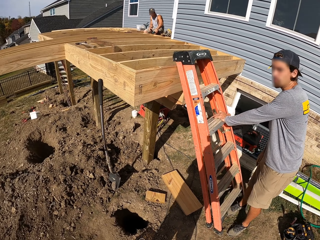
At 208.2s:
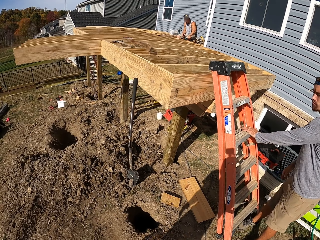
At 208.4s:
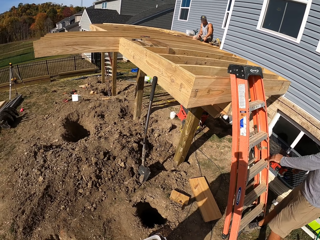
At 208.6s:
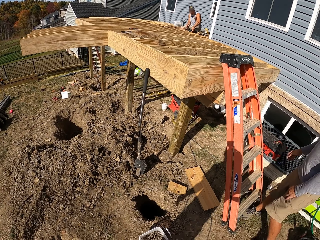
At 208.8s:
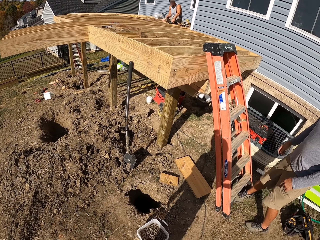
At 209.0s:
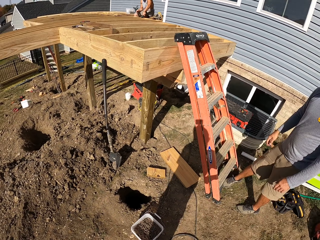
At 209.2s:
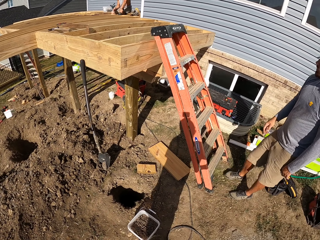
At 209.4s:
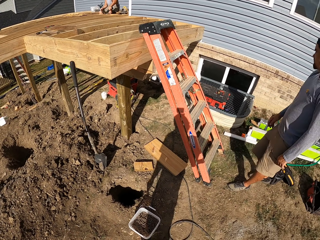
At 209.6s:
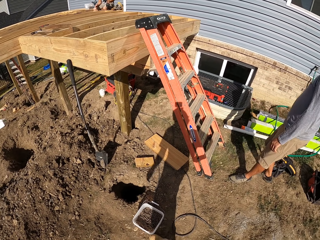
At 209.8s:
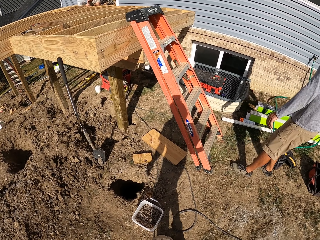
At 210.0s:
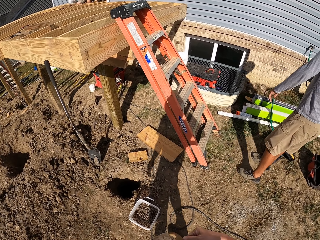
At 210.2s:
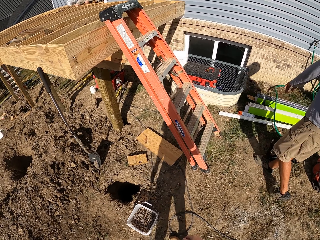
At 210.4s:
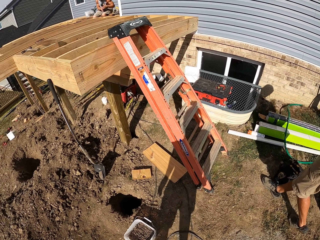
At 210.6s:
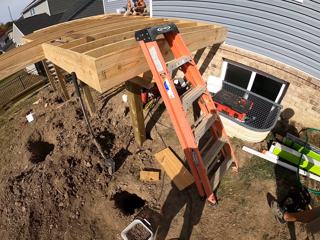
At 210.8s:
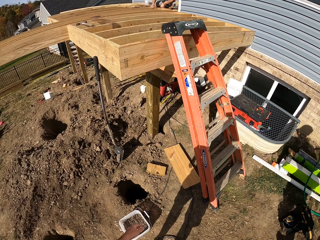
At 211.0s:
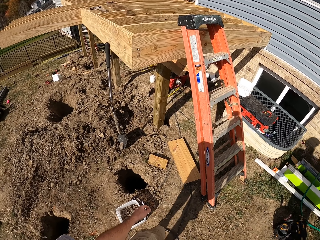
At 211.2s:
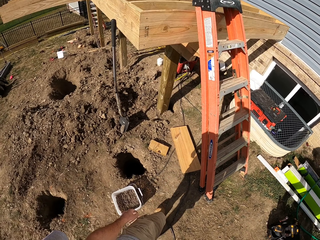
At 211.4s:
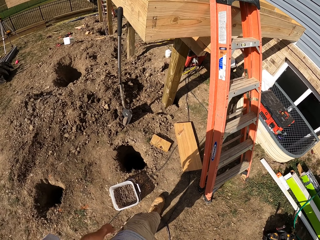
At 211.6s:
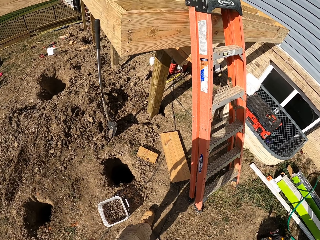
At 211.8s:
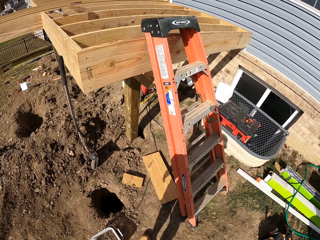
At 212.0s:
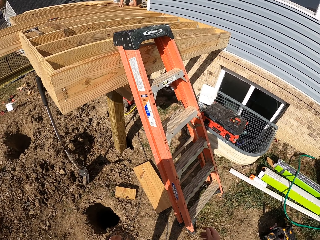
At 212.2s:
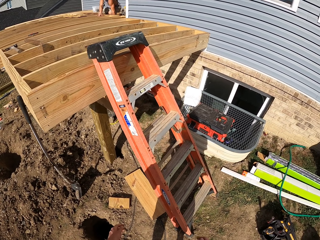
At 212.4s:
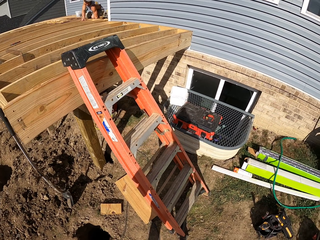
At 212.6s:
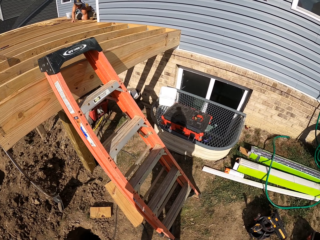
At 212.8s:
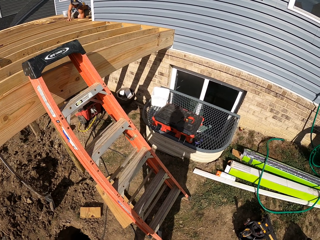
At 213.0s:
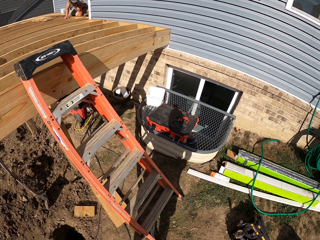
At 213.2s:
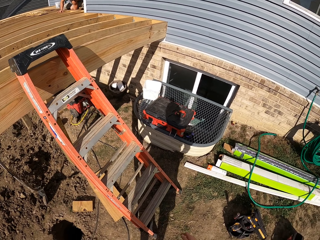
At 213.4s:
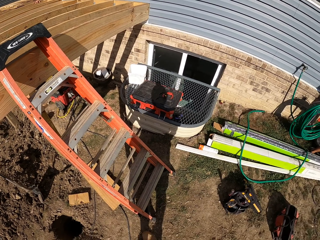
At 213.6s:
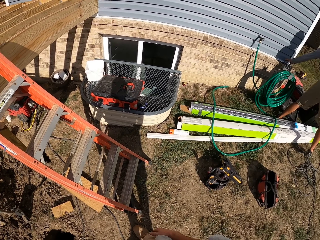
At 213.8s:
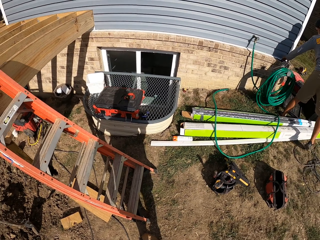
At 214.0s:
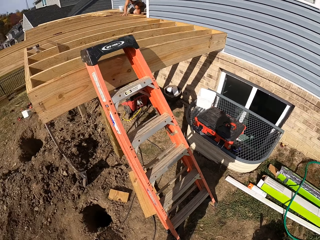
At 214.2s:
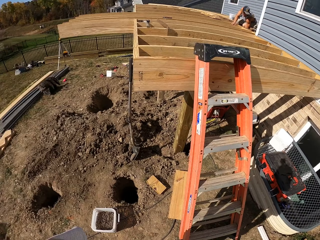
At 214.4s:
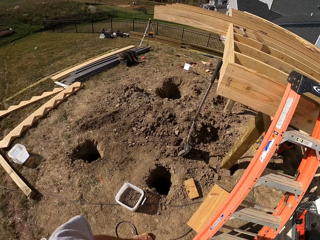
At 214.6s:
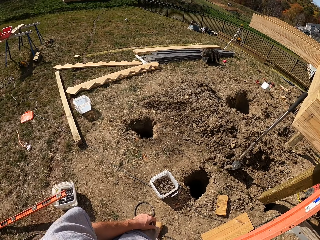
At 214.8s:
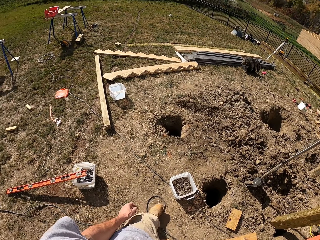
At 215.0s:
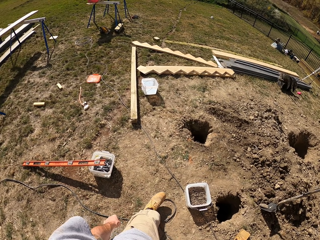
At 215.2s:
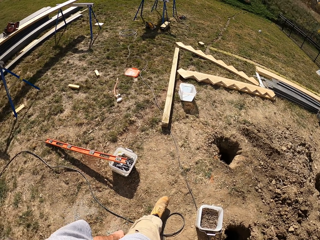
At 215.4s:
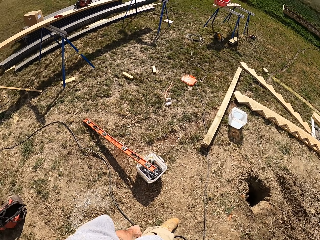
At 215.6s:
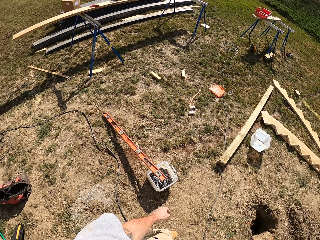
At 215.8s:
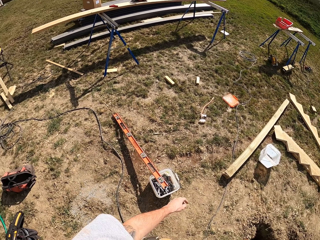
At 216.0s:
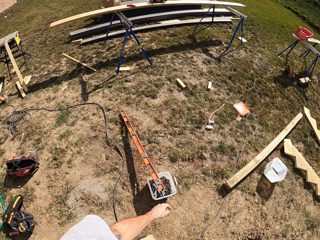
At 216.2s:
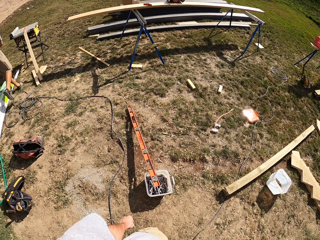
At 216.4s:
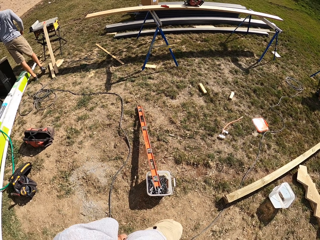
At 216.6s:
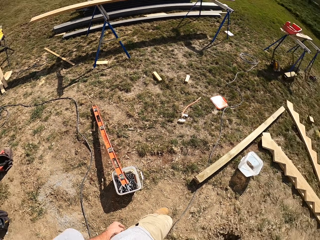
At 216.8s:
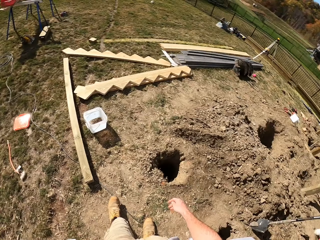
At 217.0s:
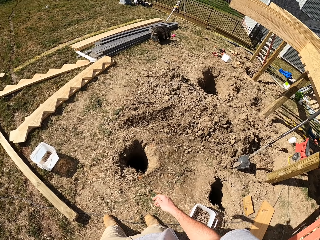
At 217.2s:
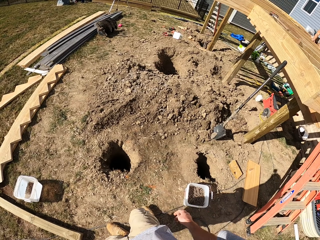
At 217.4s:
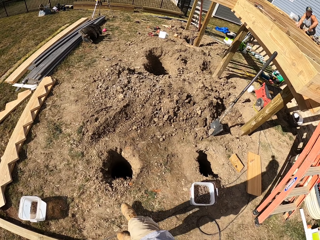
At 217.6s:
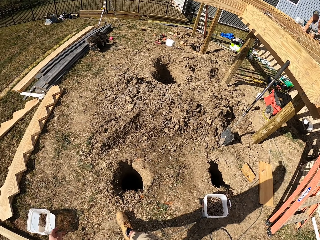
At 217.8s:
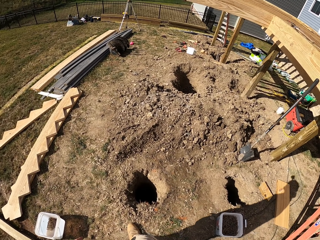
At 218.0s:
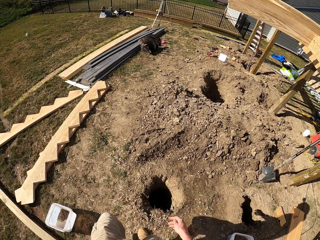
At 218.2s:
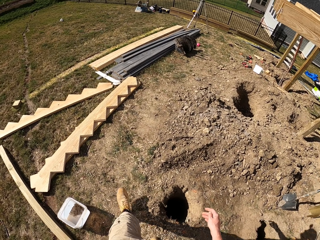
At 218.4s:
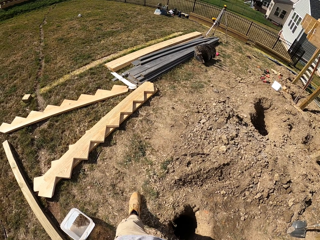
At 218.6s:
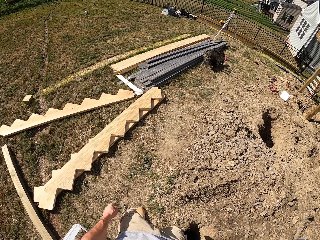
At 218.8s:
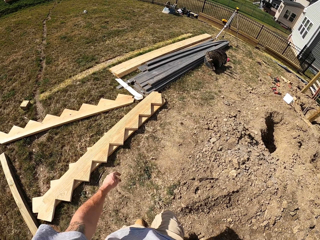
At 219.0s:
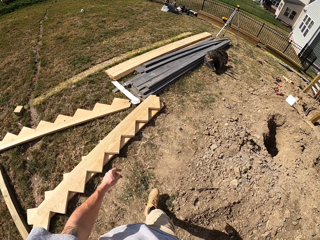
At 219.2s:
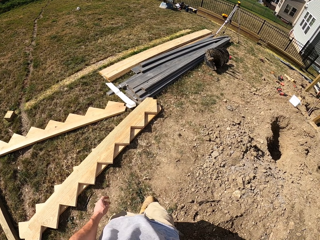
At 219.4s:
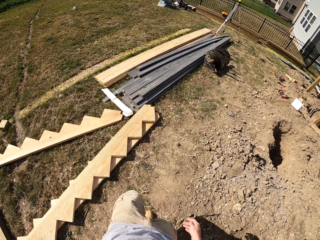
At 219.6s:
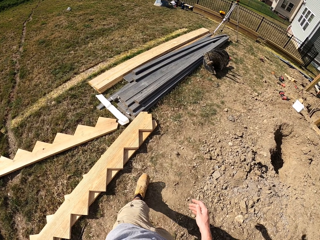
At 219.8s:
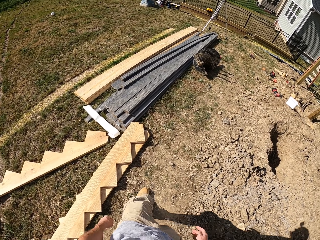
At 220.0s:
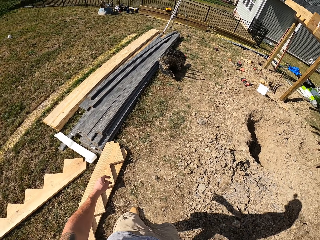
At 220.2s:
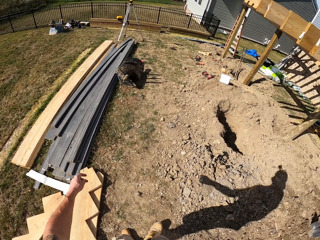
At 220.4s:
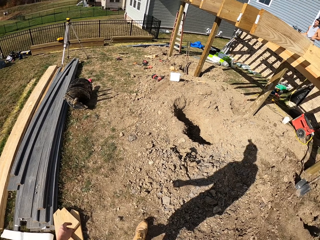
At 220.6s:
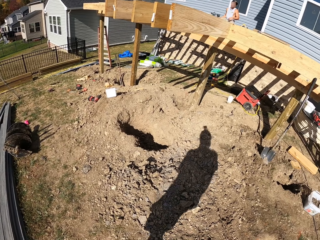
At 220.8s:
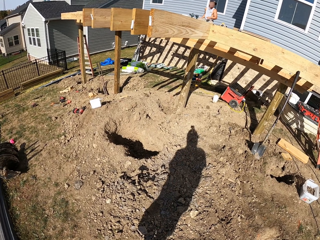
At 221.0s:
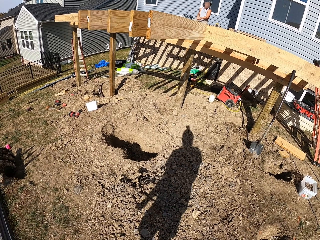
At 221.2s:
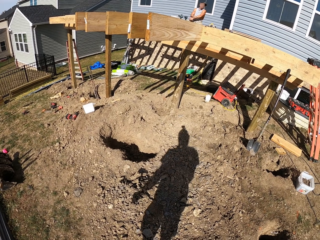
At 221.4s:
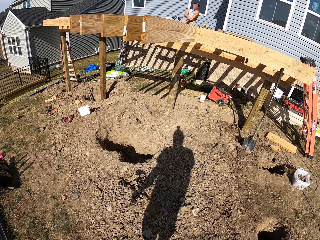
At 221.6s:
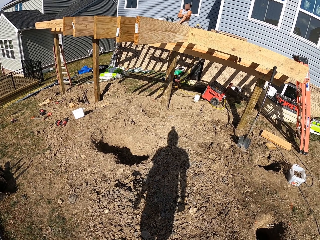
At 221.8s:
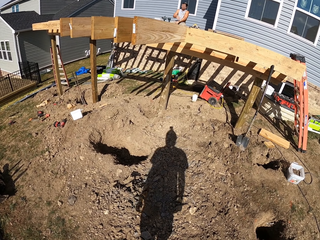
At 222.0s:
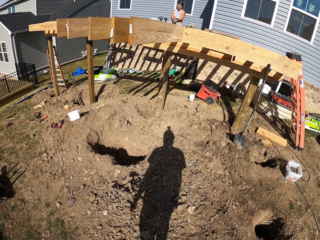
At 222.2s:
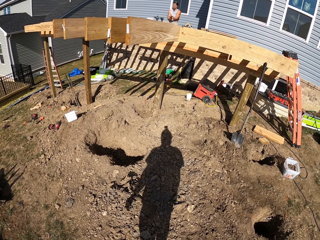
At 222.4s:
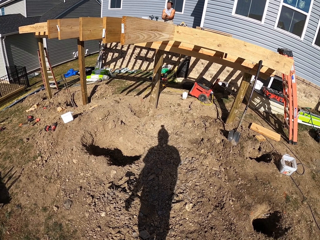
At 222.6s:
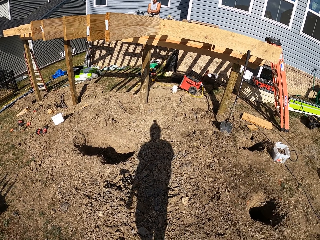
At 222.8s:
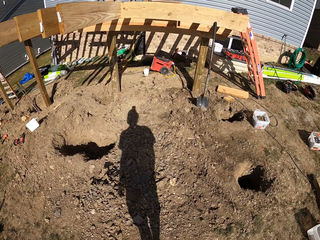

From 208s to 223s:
A person holds on the ladder. The person walks around. The camera wearer walks around. They turn around, walk around, turn around. They walk in the construction site. They turn around.

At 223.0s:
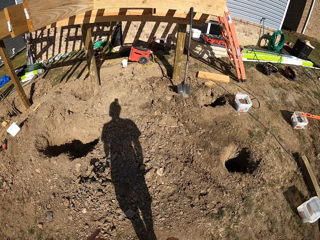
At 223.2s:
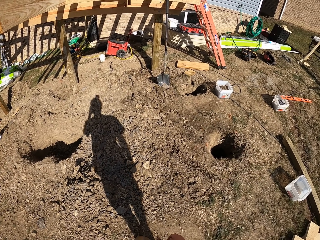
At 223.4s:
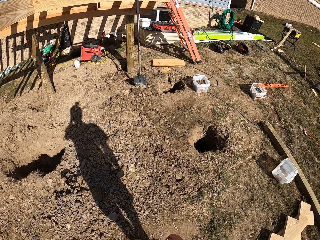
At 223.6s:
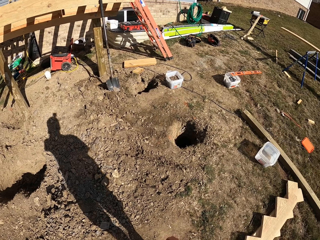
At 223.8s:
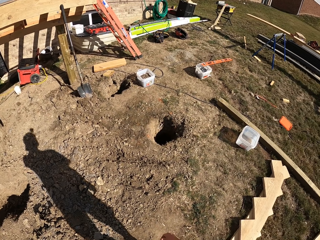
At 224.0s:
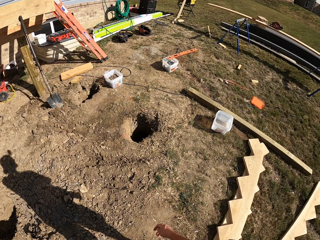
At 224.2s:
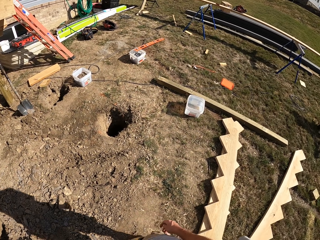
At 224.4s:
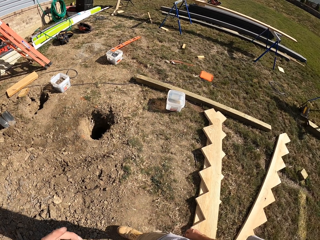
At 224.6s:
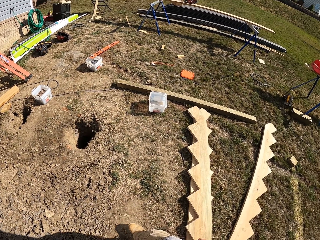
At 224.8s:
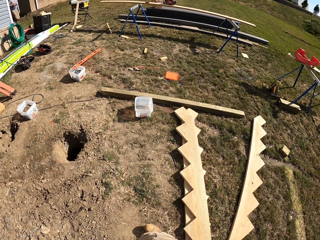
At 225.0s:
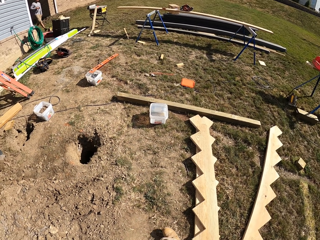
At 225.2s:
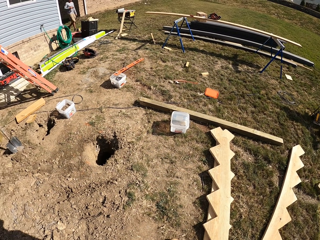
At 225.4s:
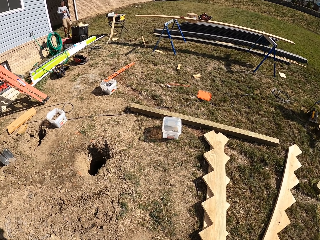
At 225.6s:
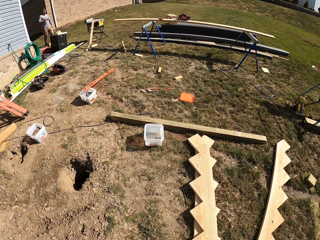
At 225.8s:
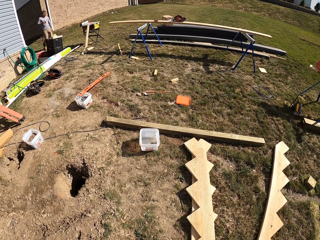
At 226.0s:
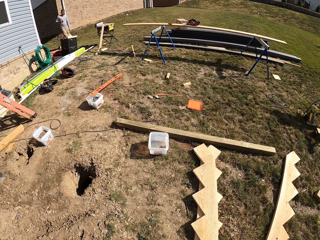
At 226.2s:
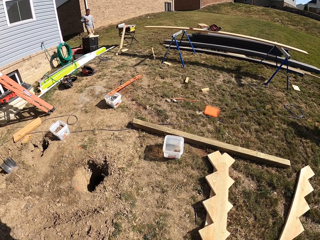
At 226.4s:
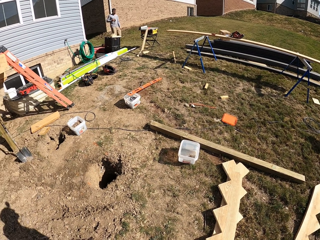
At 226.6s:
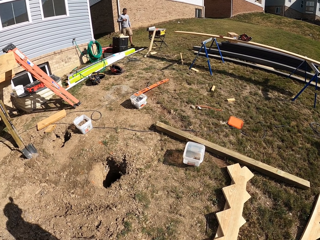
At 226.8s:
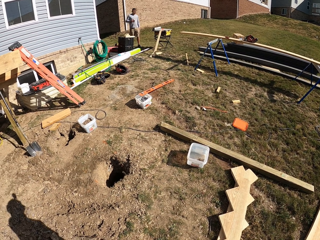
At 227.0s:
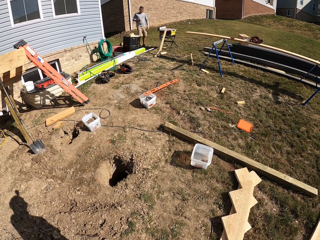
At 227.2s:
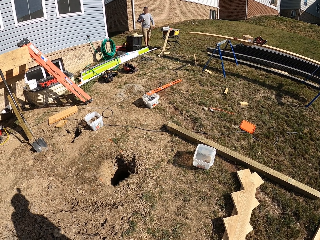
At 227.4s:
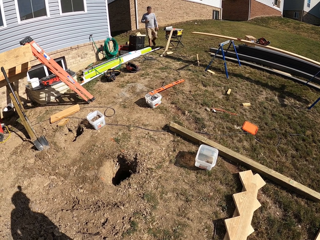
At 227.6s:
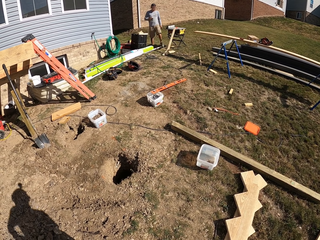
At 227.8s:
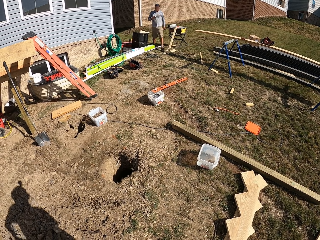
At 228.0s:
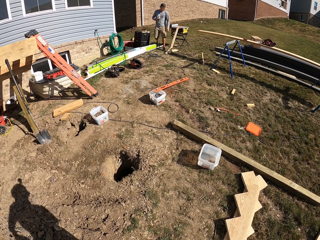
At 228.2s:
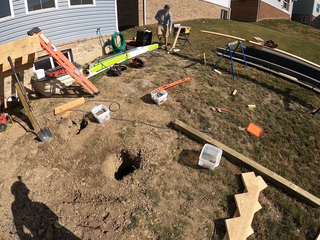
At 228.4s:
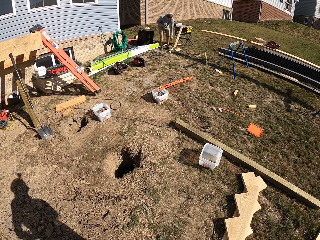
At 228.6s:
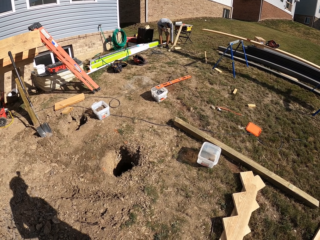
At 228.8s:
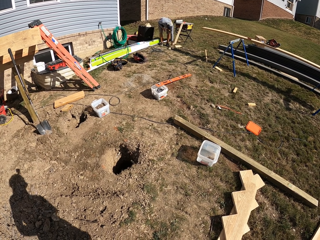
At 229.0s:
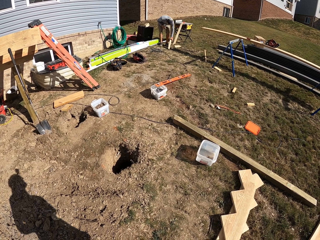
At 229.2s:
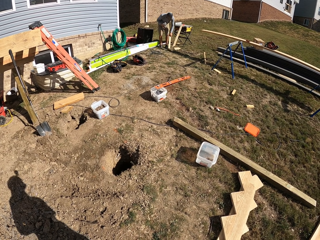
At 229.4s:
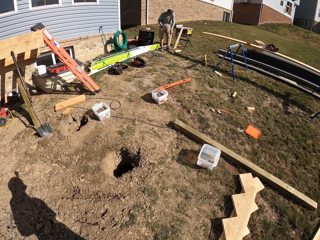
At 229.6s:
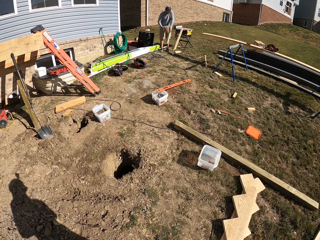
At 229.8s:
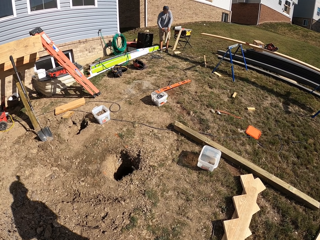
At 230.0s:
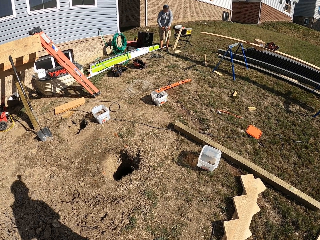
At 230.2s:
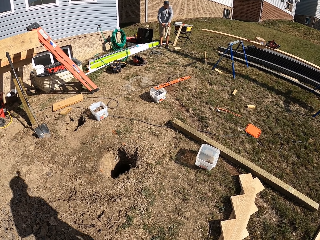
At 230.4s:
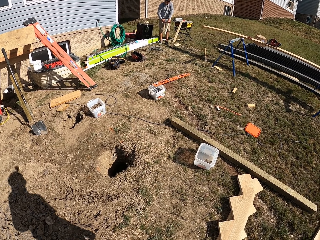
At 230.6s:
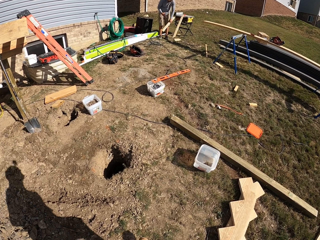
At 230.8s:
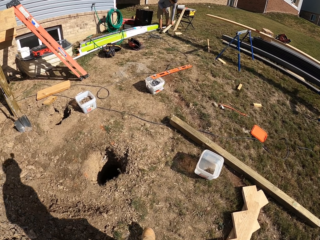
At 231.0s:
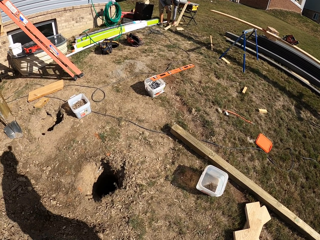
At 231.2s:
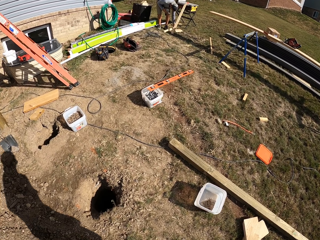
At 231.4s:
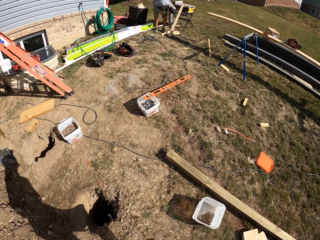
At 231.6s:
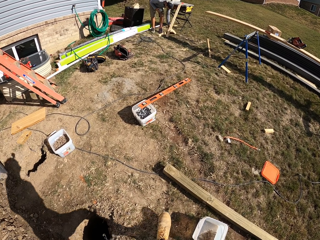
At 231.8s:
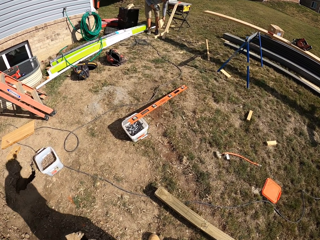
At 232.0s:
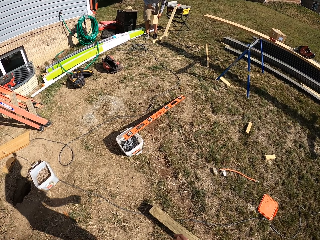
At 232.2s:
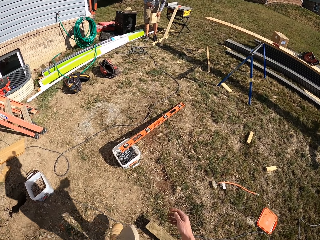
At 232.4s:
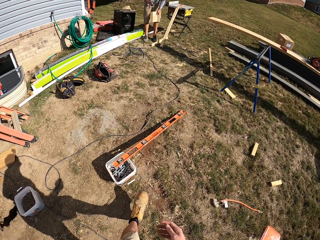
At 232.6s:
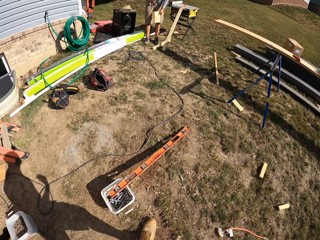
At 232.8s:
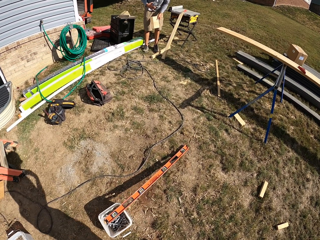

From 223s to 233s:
A man walks around. The man picks the wood from the ground, bends down, holds a piece of wood, and picks another wood from the ground. The camera wearer walks around.
